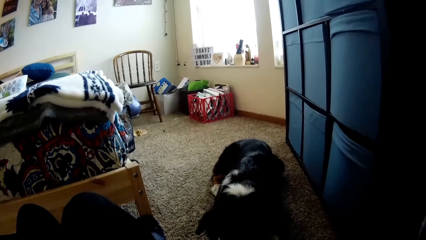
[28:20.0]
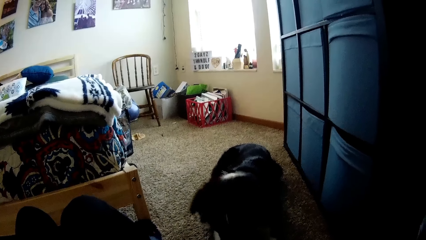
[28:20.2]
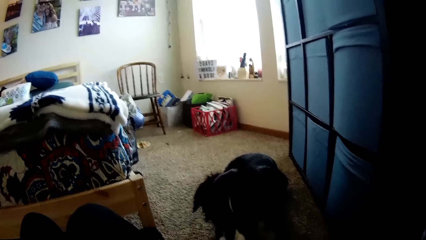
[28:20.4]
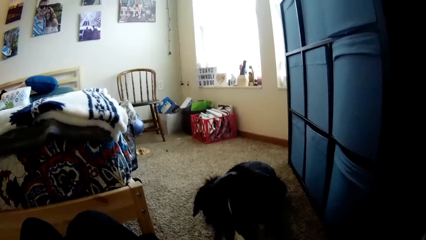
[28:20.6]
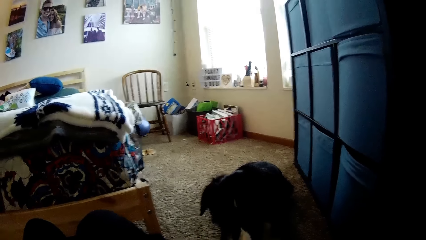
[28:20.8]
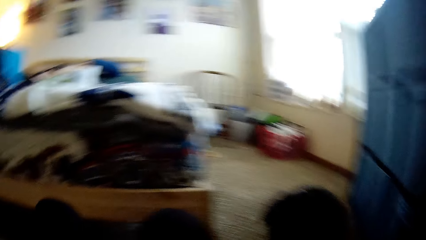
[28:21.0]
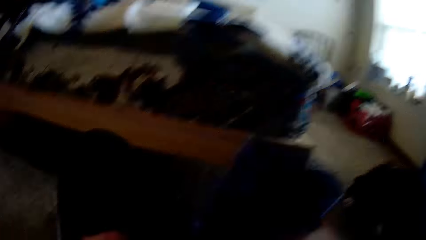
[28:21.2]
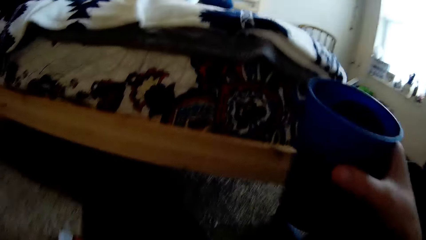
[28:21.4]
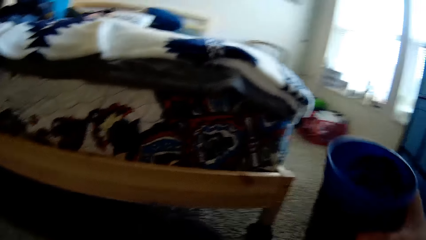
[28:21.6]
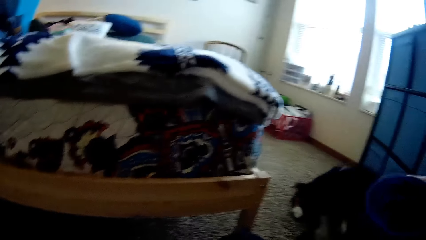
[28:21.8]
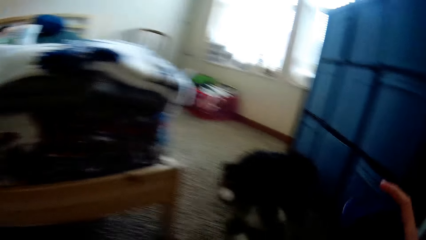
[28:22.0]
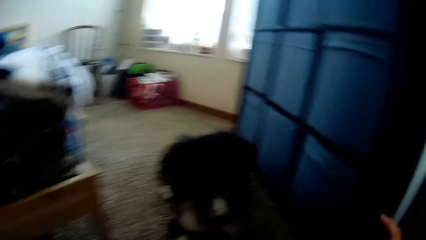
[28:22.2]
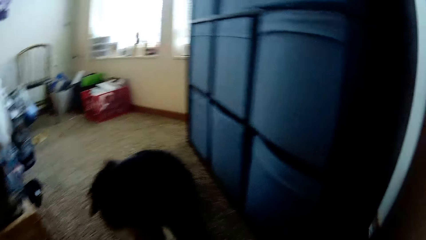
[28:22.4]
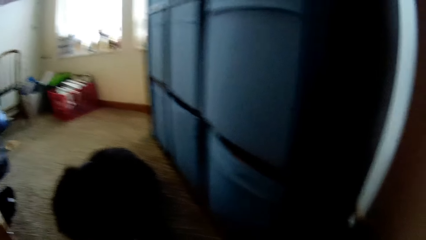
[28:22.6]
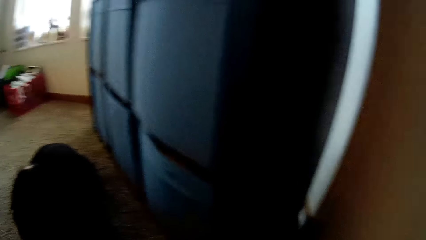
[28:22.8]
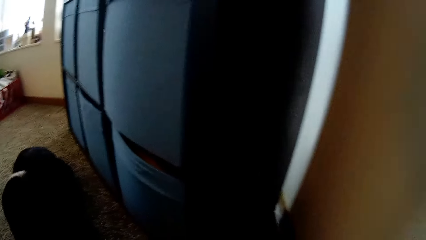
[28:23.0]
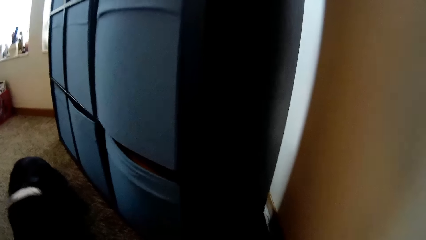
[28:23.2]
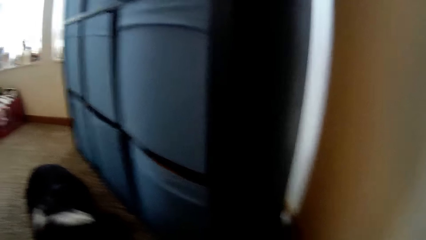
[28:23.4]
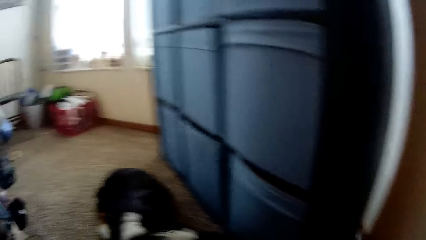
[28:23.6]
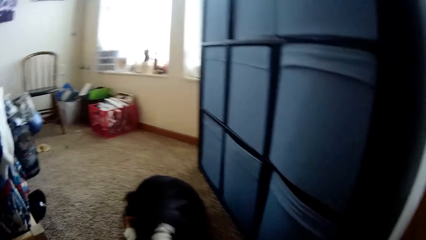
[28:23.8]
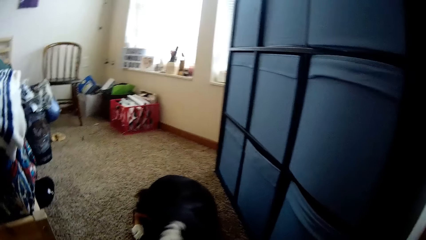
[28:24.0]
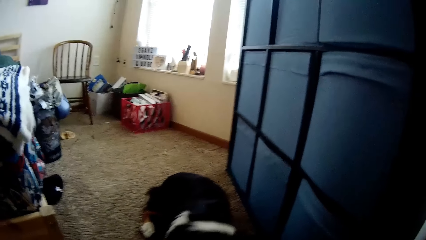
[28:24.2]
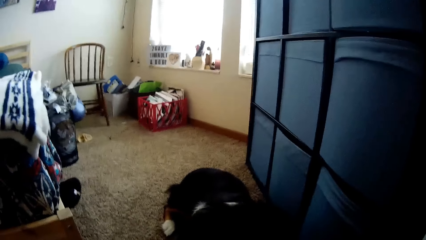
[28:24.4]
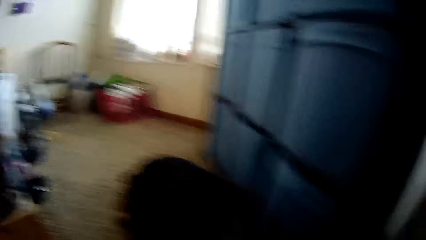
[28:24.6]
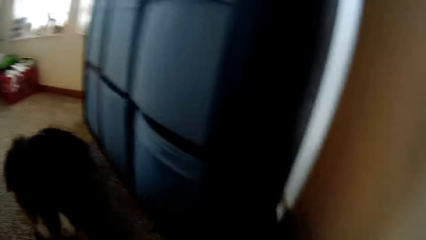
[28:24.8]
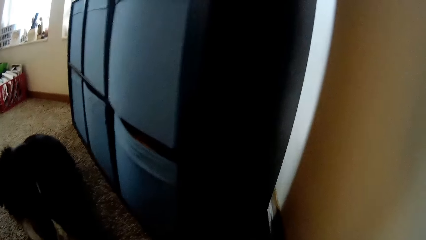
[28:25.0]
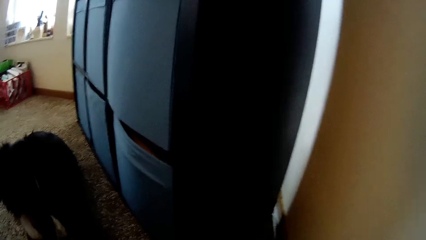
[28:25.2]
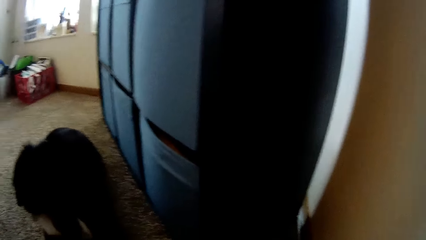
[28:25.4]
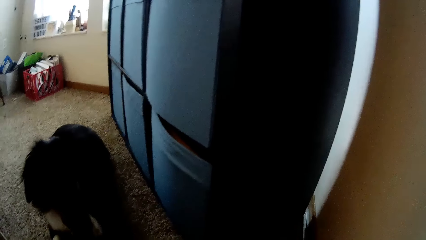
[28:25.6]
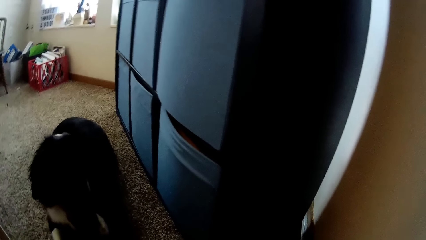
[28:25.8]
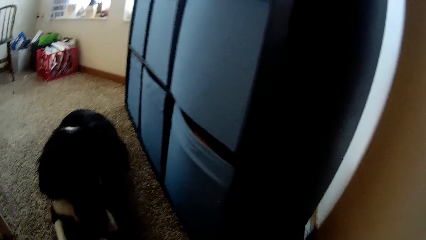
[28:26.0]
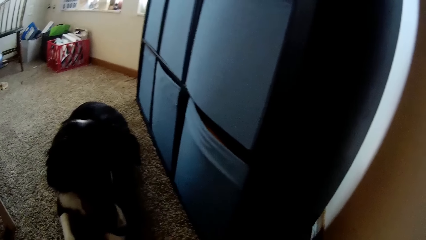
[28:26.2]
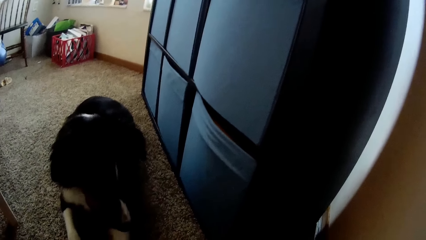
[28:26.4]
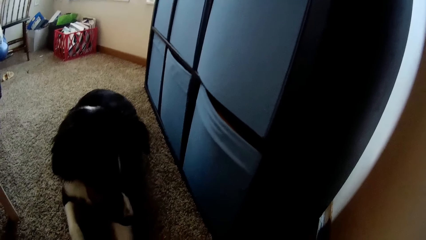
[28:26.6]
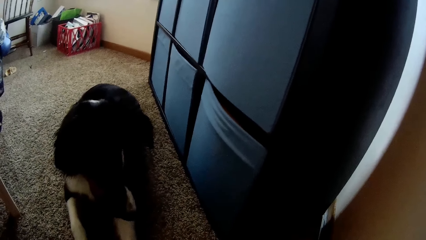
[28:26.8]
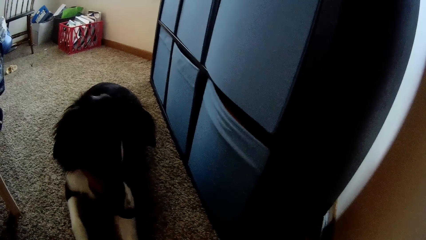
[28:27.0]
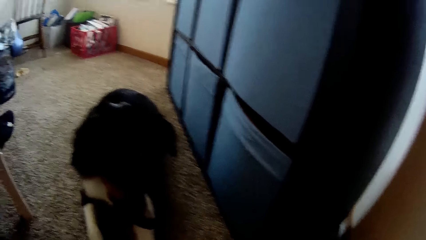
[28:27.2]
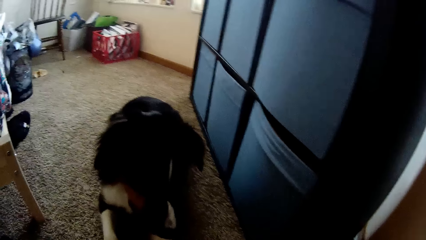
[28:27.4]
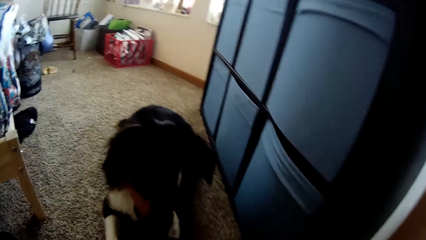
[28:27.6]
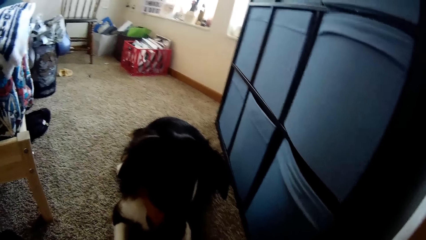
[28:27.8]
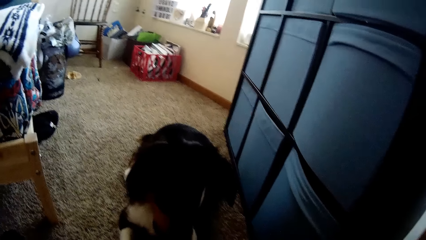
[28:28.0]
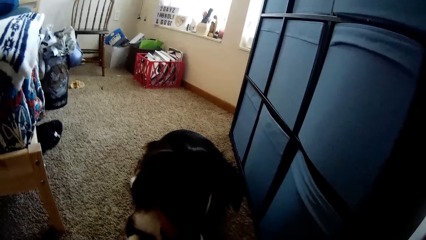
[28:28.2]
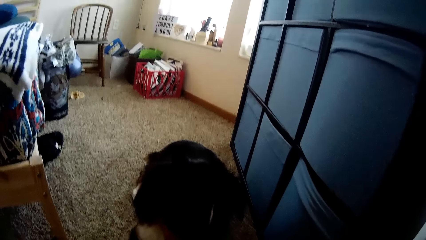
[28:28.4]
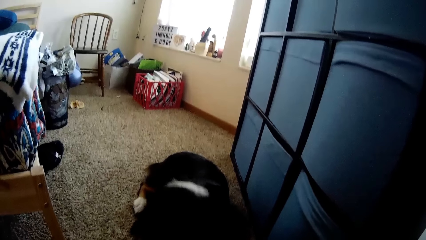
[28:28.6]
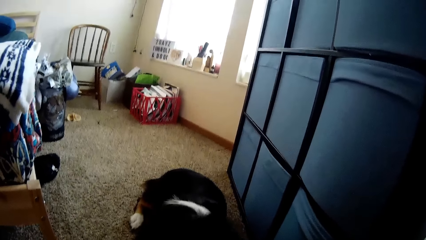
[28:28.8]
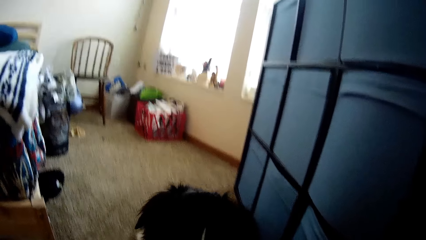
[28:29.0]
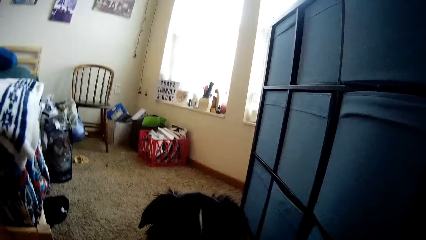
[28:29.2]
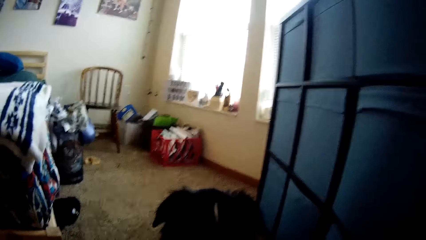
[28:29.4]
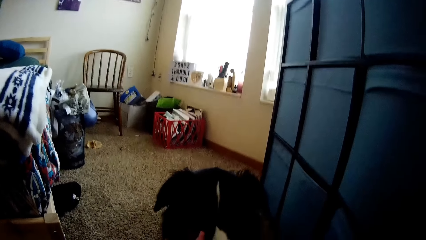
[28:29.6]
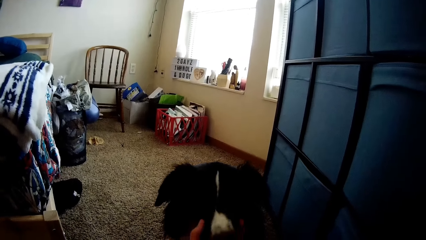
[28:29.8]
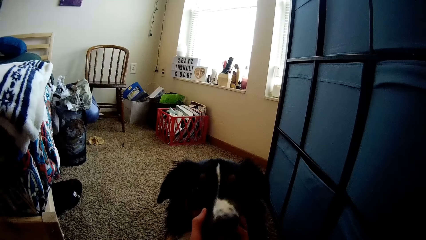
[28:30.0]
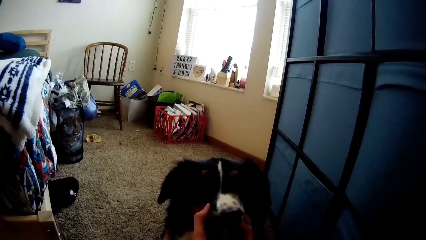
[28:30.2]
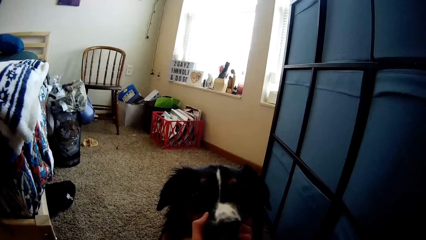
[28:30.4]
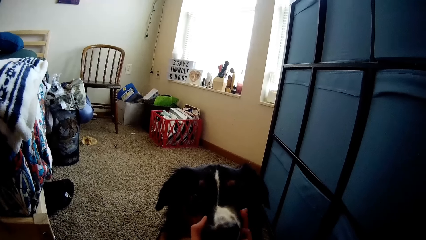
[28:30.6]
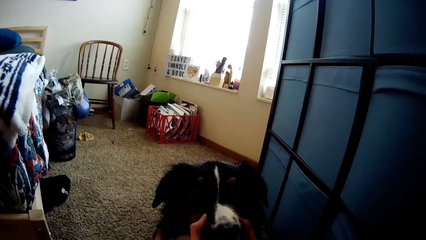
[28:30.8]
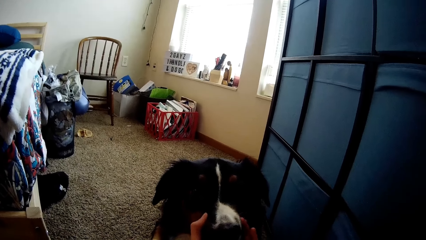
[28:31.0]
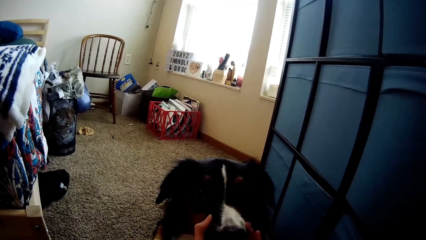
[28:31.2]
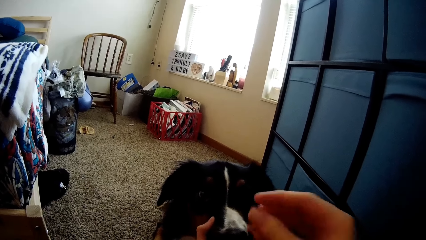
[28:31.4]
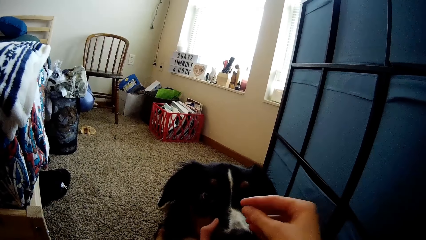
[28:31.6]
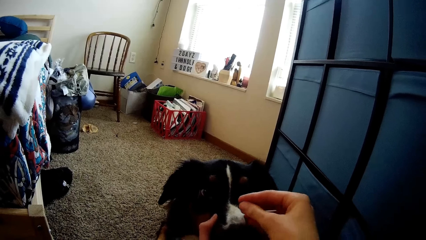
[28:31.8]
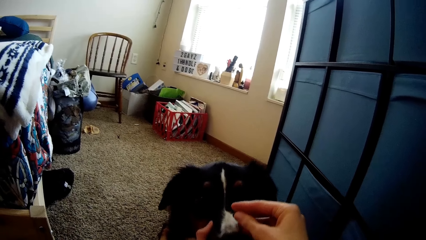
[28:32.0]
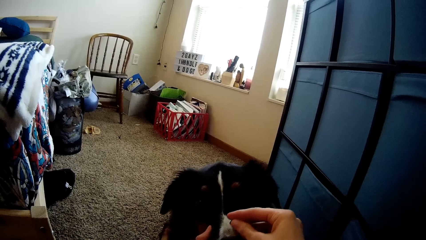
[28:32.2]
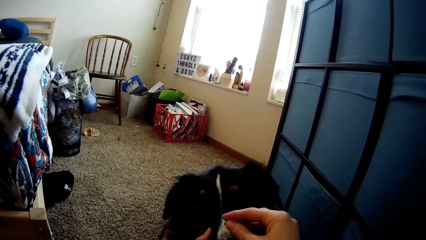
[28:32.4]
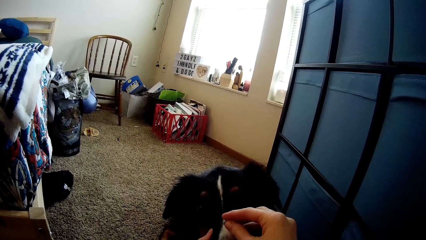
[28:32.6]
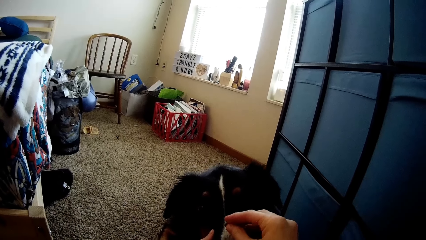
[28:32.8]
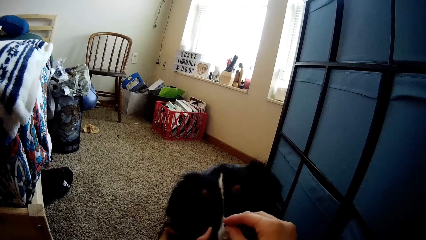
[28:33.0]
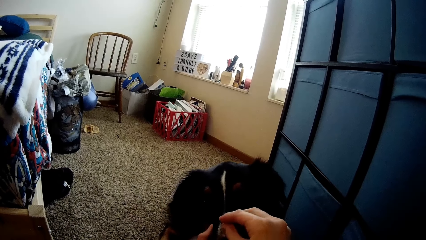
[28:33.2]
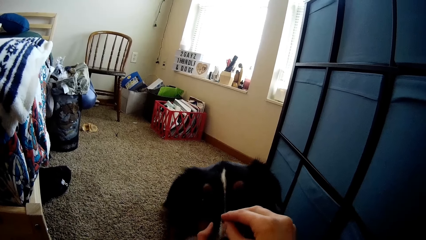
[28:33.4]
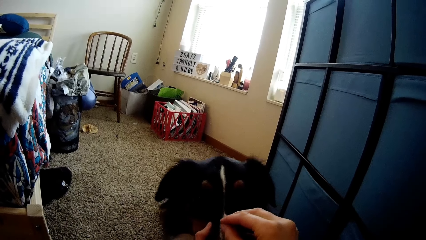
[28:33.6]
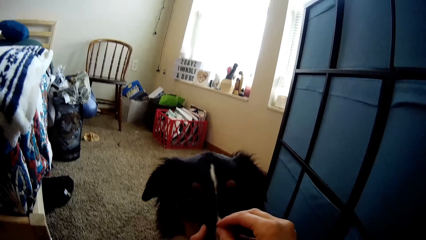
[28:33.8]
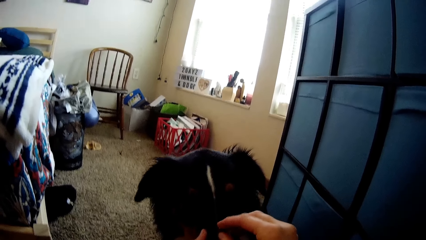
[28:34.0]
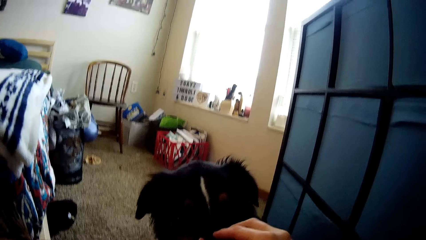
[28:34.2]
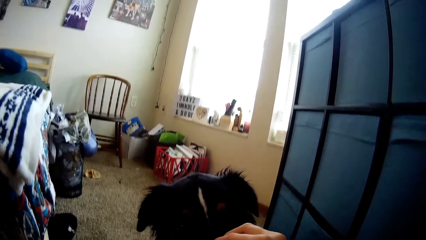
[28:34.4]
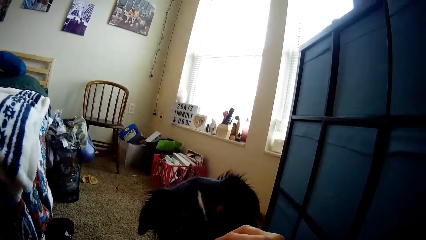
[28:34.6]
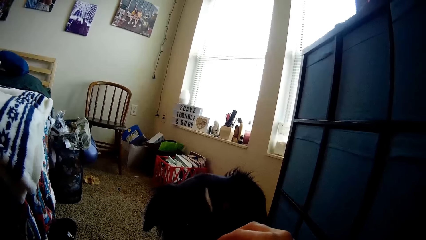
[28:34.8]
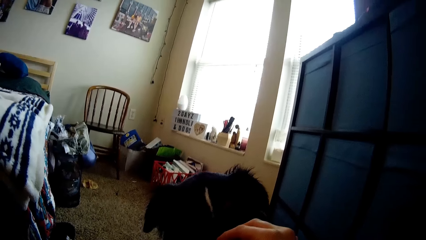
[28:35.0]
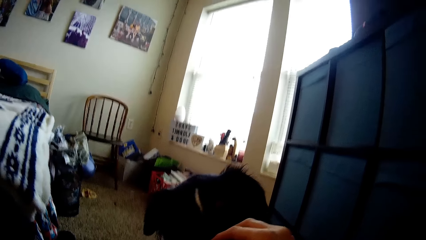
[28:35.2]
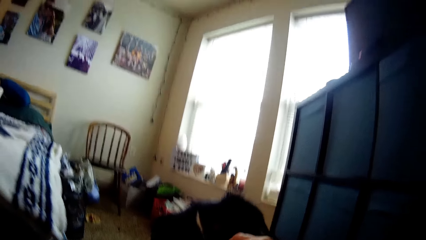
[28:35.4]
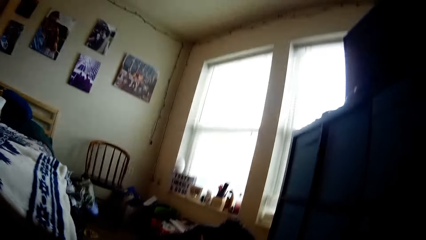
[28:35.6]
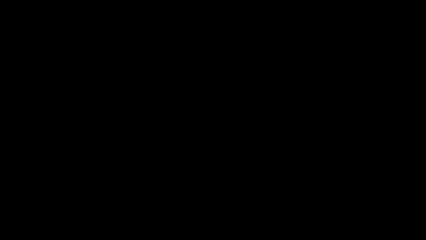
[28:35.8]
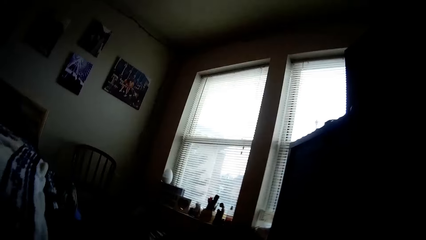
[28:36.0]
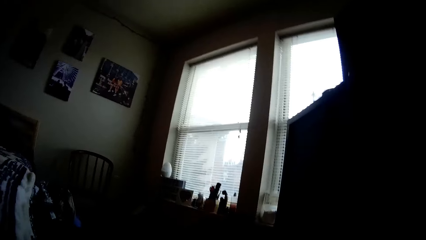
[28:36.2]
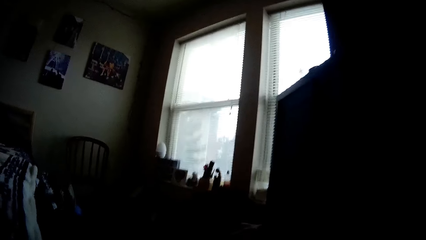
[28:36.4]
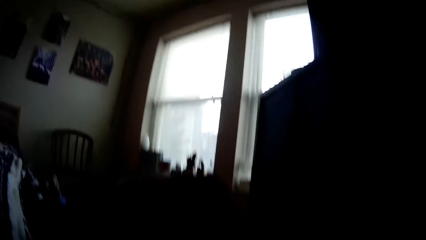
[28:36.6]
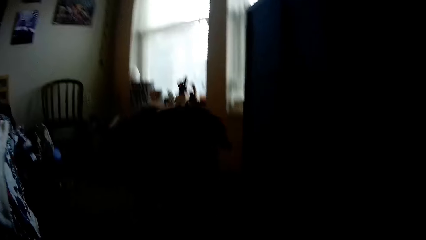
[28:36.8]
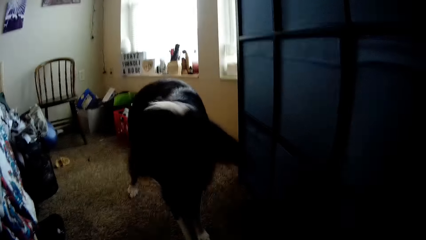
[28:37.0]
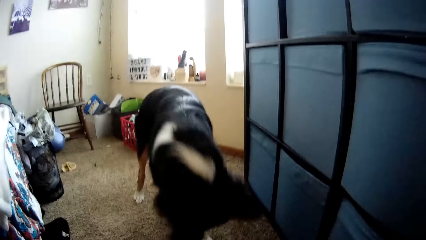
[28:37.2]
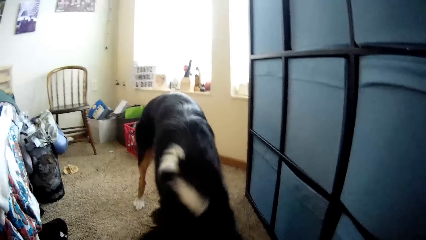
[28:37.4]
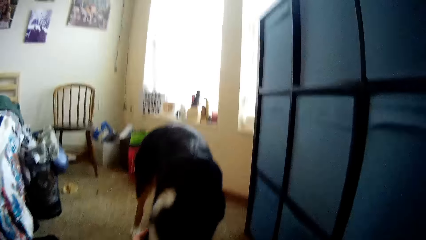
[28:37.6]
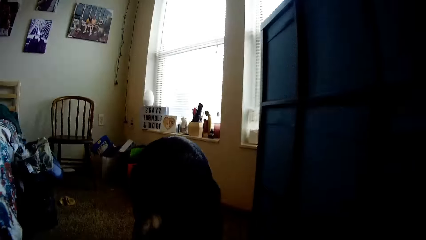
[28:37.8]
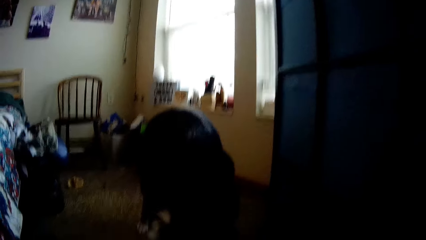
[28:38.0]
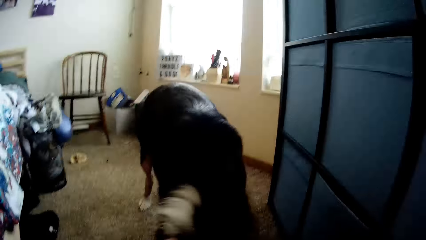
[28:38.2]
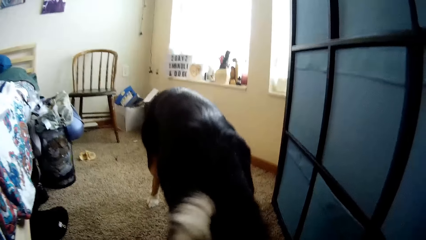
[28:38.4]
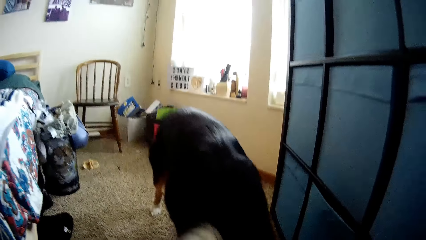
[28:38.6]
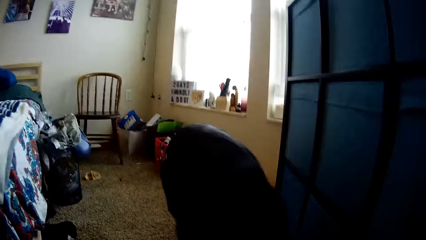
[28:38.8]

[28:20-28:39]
The camera wearer lifts a tumbler. They hold a dog. They interact with the dog. They remove something from the dog.
